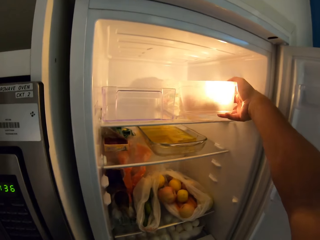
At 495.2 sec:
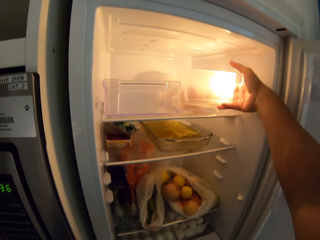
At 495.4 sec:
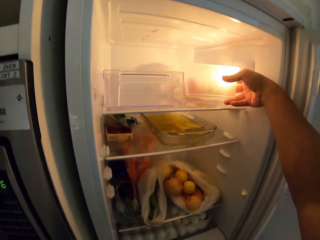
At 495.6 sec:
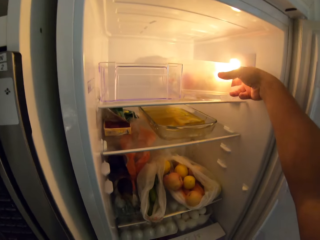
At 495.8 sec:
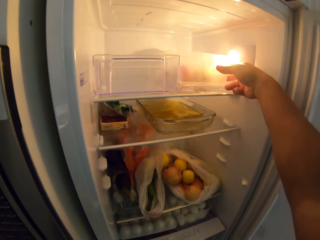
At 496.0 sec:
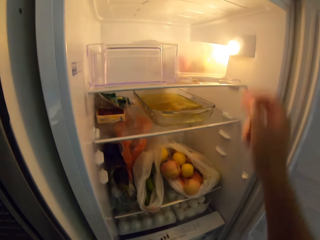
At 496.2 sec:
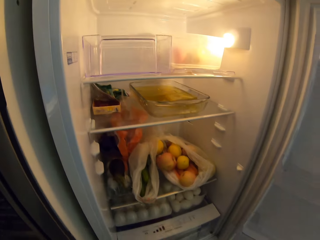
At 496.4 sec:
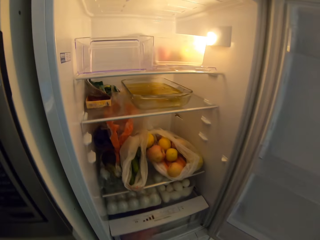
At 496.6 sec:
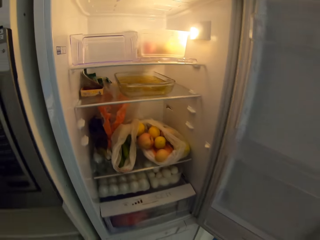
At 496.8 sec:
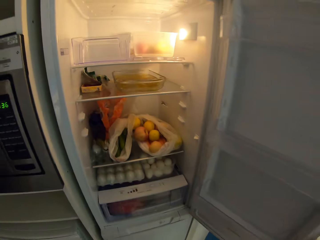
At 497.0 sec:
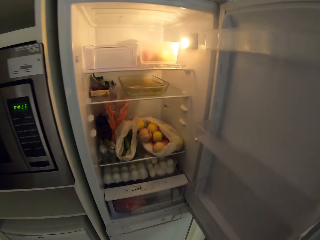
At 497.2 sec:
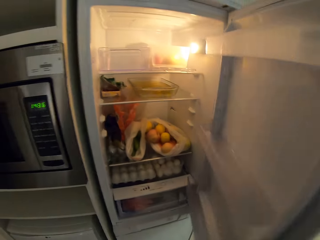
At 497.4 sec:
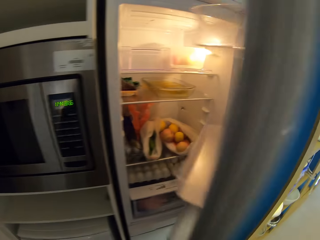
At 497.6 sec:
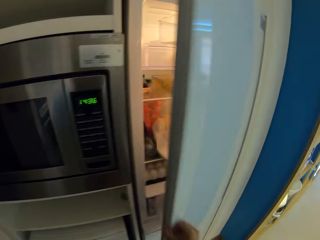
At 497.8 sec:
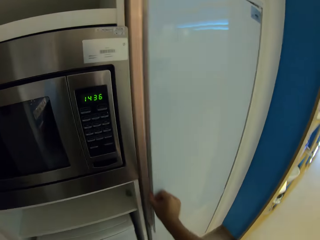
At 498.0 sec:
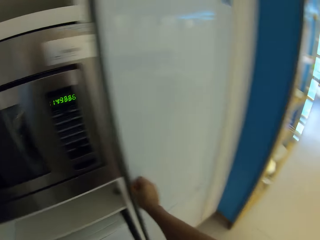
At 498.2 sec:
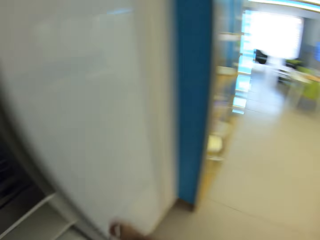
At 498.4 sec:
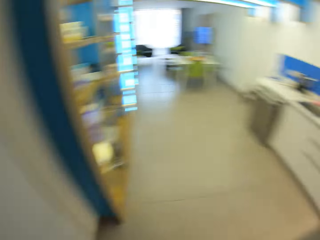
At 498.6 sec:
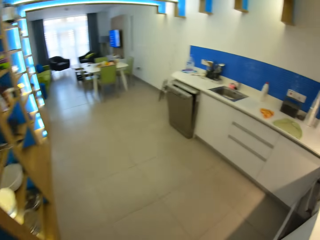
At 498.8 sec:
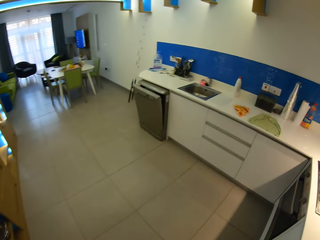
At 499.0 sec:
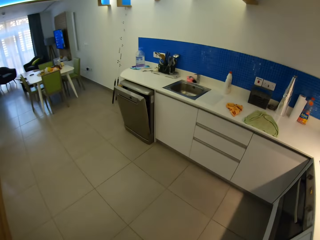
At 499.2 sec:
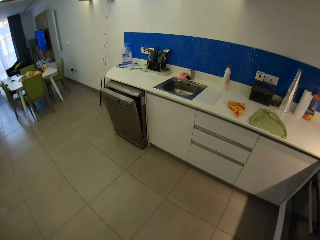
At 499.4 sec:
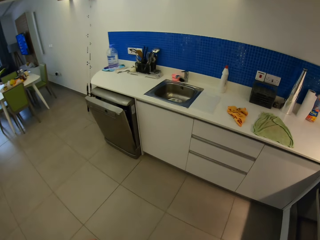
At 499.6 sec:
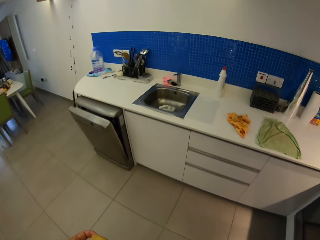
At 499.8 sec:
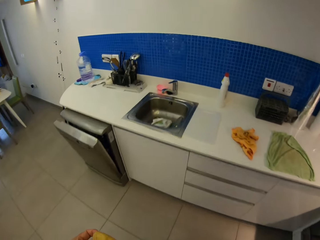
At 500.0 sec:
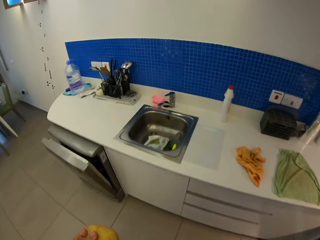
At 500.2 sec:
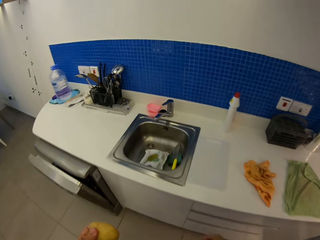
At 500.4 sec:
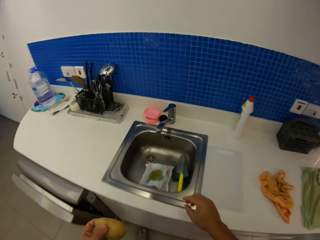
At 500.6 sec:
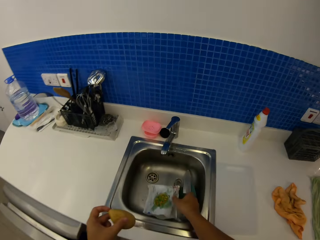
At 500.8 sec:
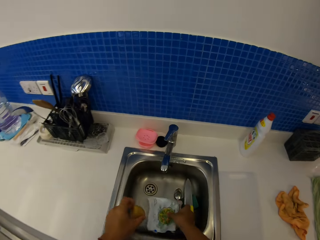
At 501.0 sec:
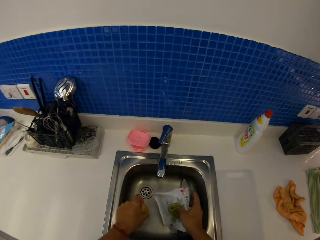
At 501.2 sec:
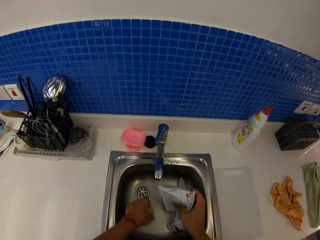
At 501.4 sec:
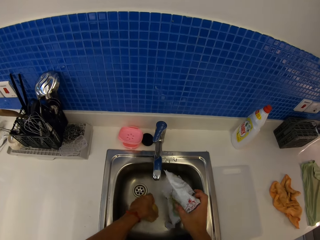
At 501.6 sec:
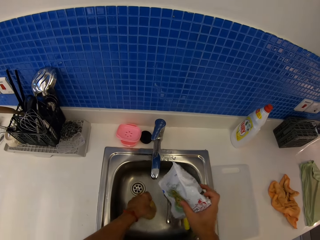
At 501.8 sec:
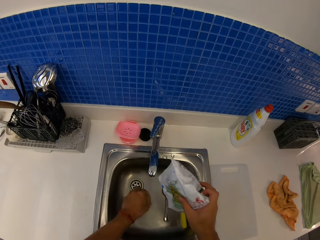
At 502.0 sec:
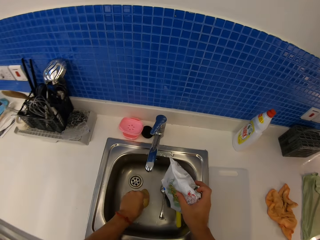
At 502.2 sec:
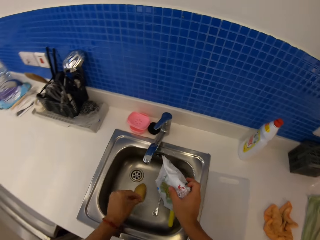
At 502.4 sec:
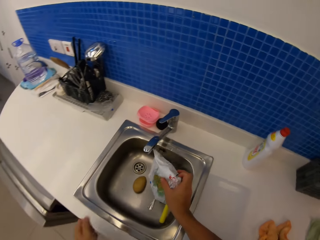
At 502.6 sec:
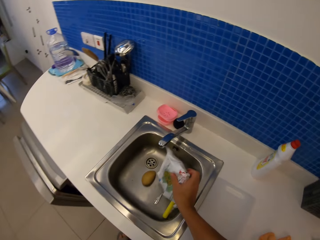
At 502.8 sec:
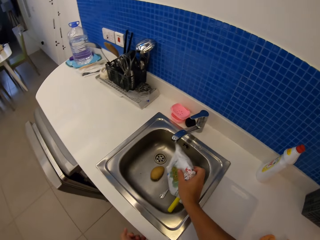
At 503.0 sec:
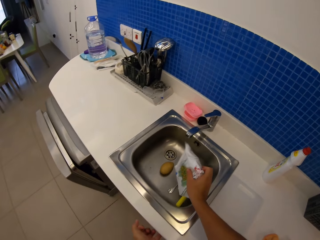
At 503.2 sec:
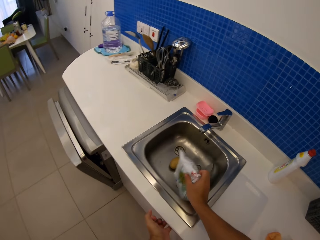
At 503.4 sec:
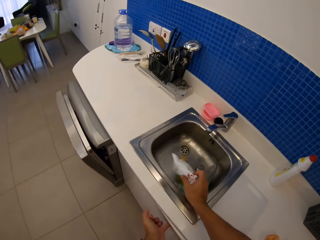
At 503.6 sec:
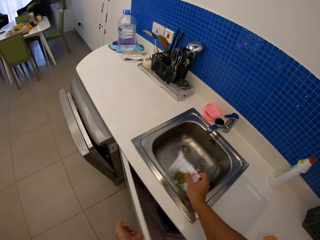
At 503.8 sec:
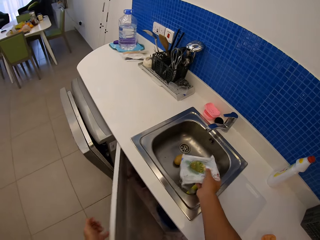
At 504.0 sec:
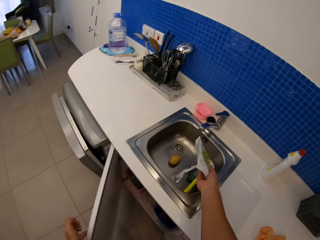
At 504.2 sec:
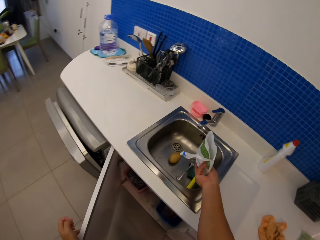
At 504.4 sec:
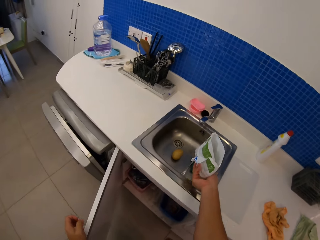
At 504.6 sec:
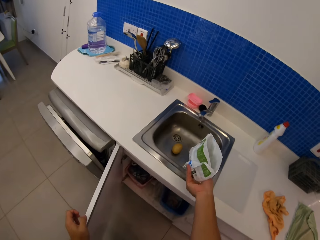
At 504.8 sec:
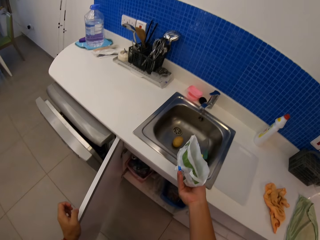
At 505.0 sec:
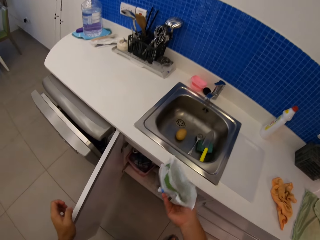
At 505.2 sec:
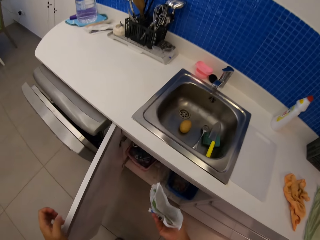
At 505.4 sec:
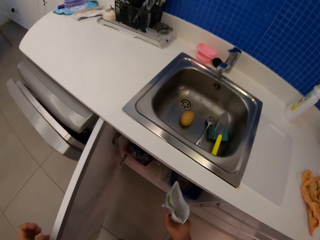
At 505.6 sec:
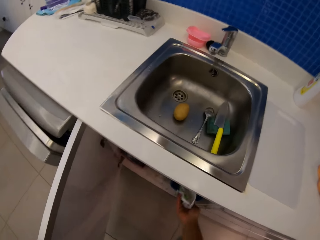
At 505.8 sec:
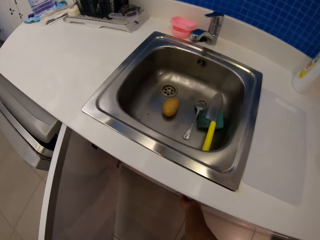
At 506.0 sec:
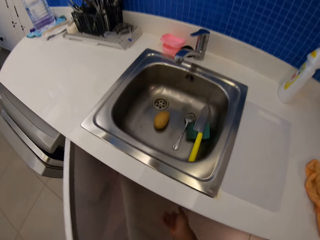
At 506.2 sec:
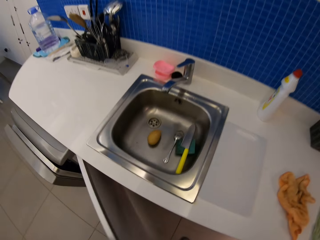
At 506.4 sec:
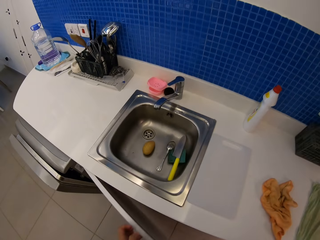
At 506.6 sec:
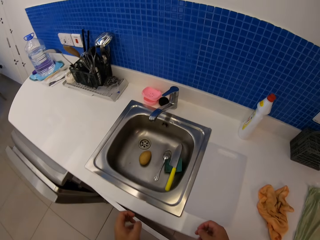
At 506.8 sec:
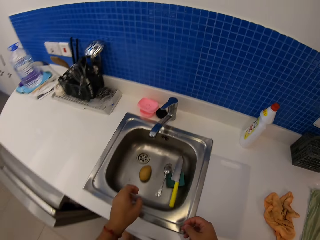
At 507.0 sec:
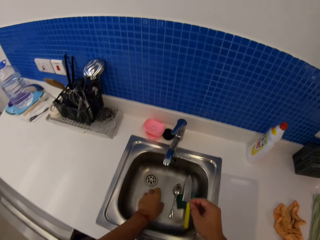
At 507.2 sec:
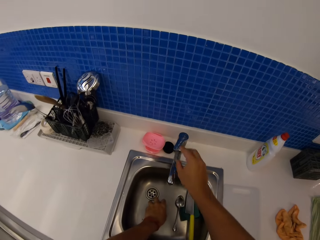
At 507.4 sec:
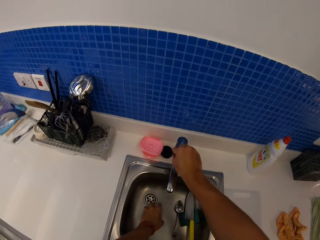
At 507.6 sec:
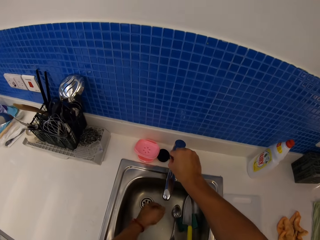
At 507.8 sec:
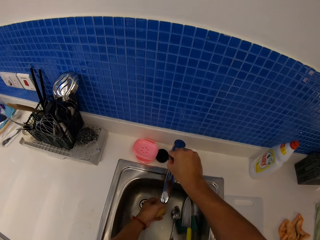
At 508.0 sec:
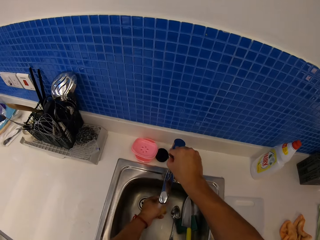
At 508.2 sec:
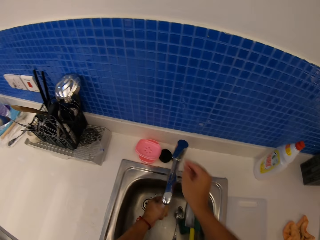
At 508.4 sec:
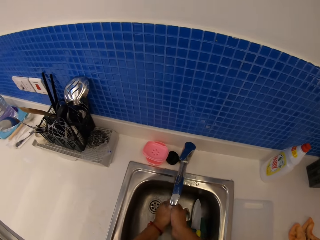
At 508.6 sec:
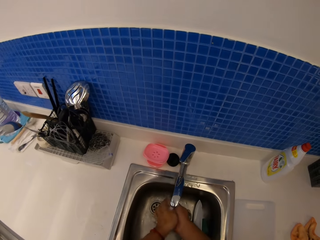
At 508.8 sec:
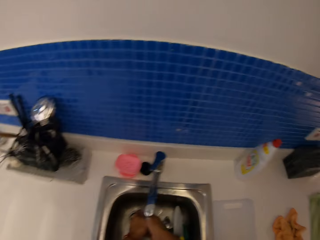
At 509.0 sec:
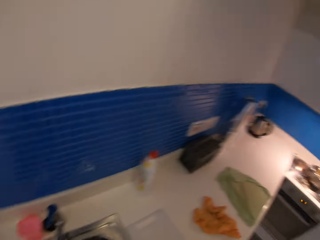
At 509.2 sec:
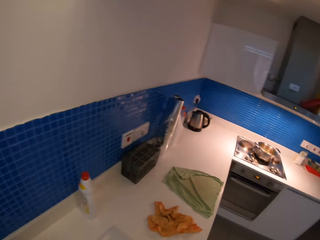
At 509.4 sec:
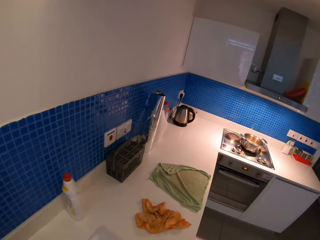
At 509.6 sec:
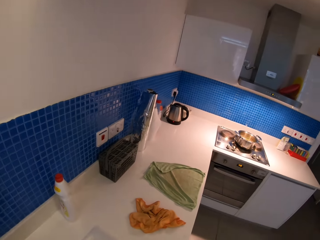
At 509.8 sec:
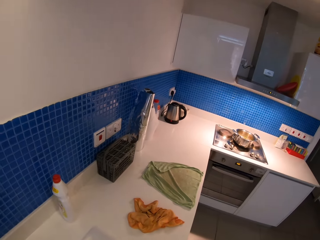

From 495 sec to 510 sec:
The camera wearer returns the container of potatoes into the fridge. They close the fridge. They walk to the sink. They pick up a sachet. They shake the sachet. They open a kitchen cabinet. They throw the sachet in the cabinet. They close the cabinet. They open a tap. They wash the potato in the sink. They look around.

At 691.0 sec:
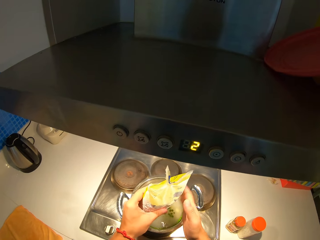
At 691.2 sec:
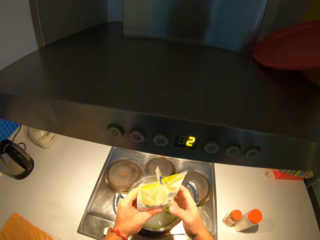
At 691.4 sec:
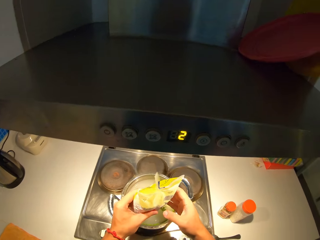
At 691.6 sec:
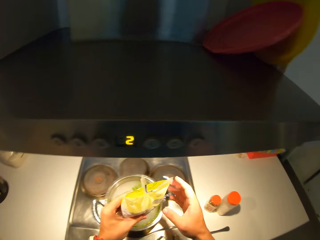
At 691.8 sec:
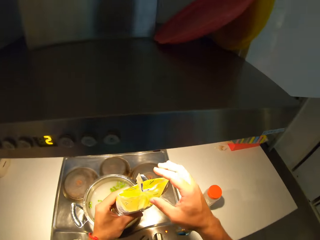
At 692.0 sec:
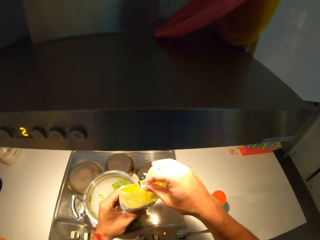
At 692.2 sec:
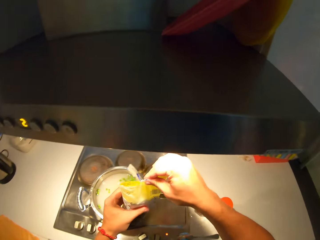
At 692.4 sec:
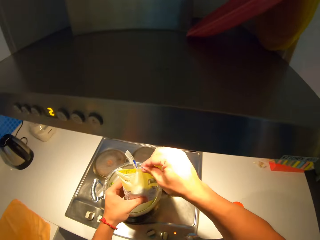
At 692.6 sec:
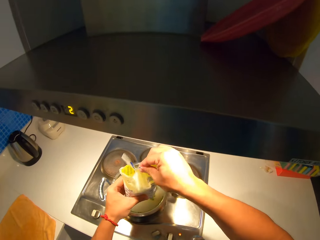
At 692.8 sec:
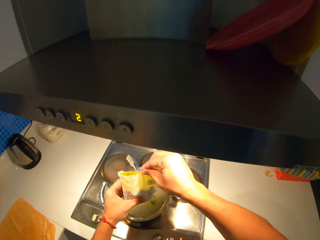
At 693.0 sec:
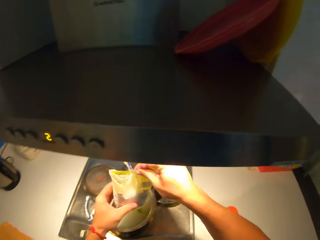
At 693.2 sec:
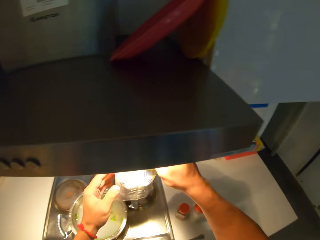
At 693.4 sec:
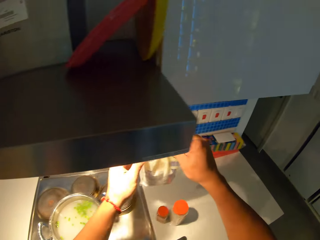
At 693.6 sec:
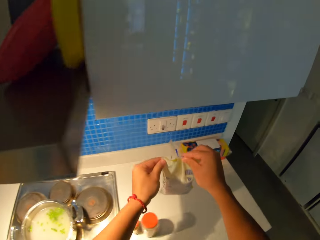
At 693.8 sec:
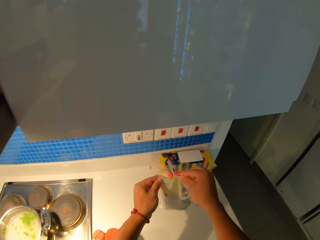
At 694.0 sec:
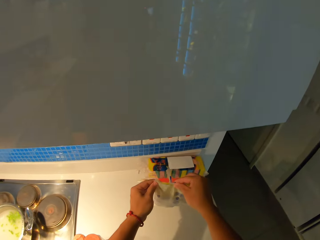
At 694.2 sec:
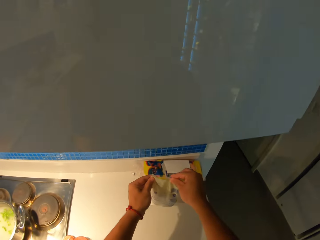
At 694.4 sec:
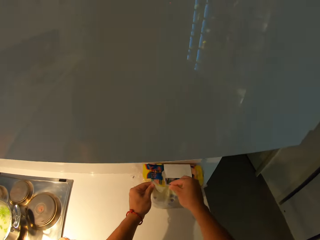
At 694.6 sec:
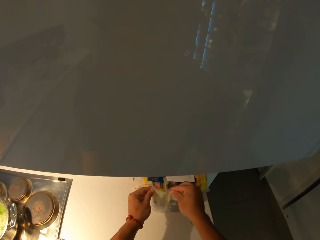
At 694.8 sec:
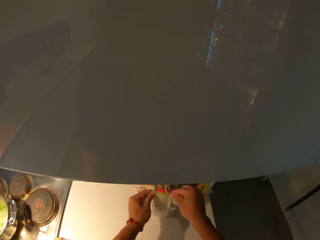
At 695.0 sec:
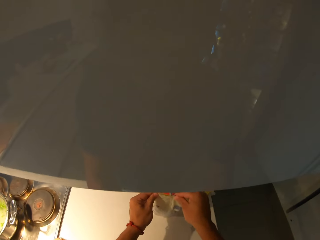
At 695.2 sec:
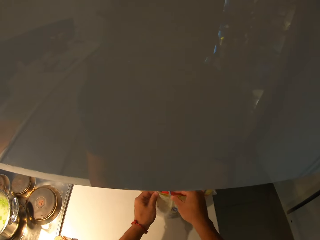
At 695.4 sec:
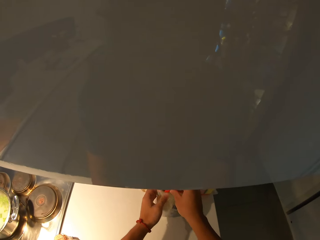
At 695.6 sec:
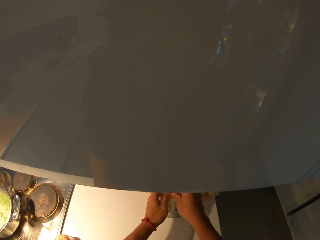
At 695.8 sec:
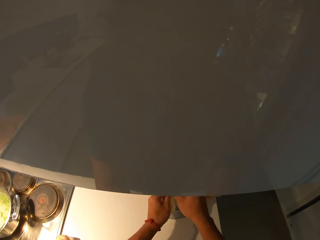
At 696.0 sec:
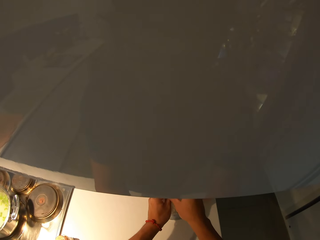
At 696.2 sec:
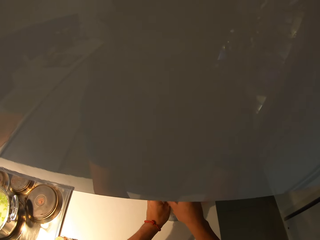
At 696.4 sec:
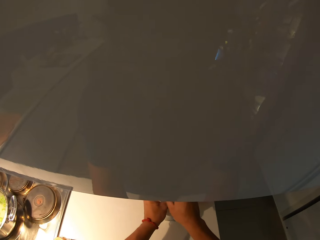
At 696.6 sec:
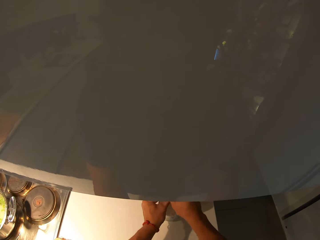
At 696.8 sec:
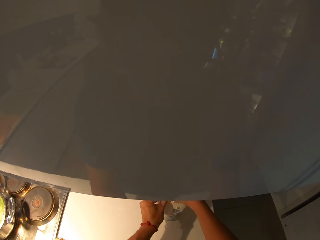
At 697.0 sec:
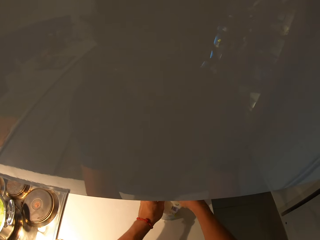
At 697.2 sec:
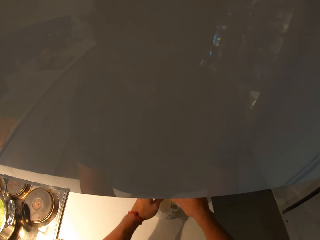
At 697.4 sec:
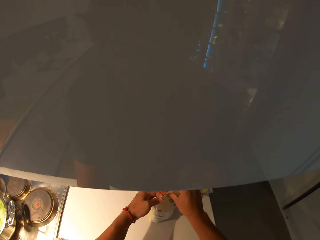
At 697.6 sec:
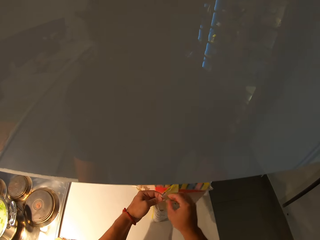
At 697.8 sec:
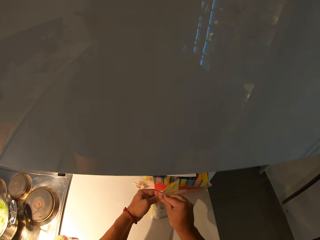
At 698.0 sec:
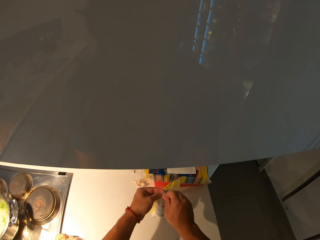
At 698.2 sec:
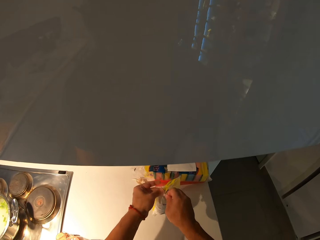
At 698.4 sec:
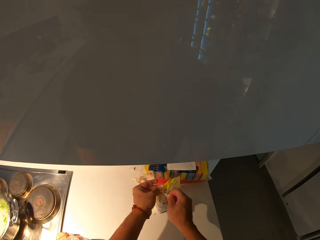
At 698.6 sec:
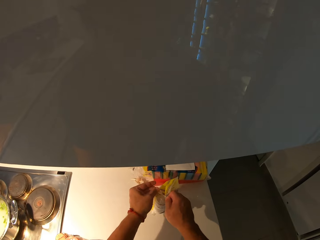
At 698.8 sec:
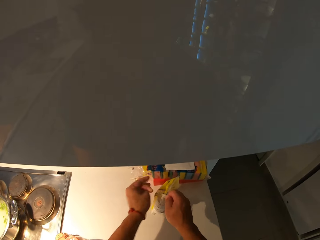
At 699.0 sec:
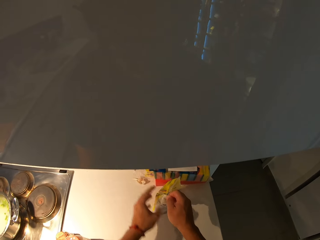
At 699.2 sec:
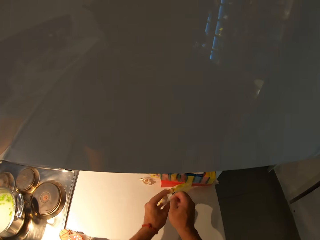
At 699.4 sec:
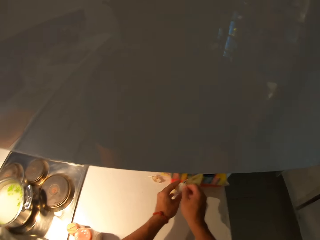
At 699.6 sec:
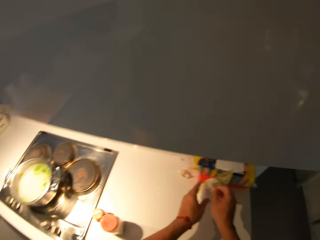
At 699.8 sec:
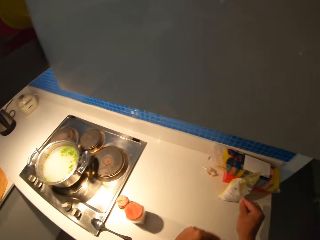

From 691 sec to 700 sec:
The camera wearer puts the packet of flour down on the kitchen counter. They seal the flour packet.
